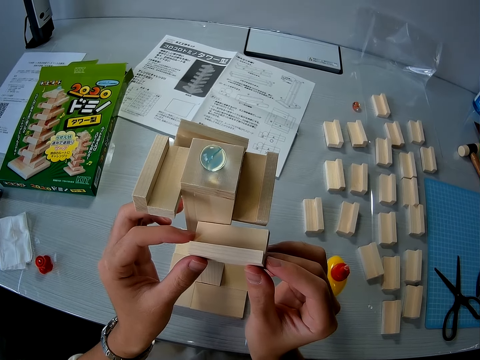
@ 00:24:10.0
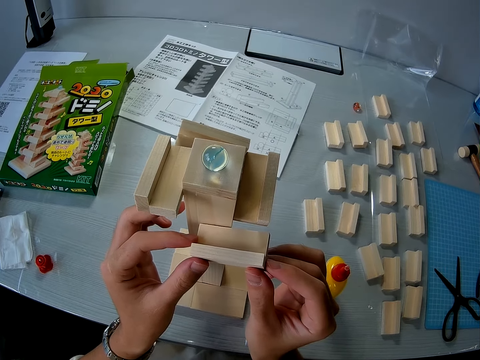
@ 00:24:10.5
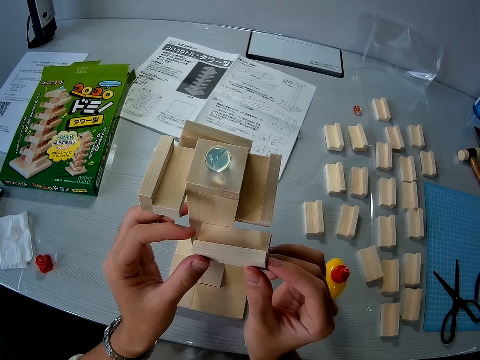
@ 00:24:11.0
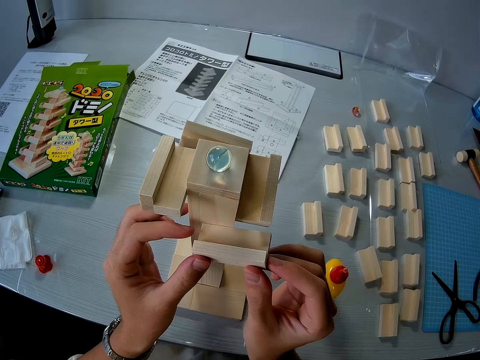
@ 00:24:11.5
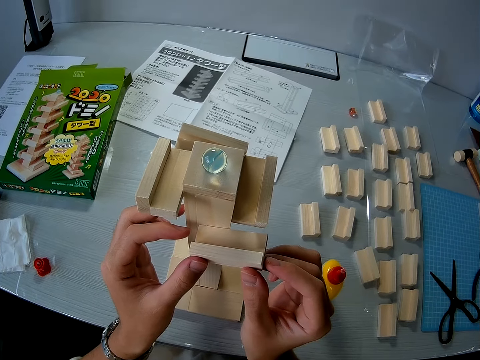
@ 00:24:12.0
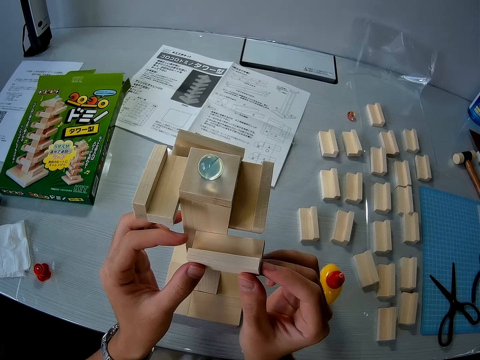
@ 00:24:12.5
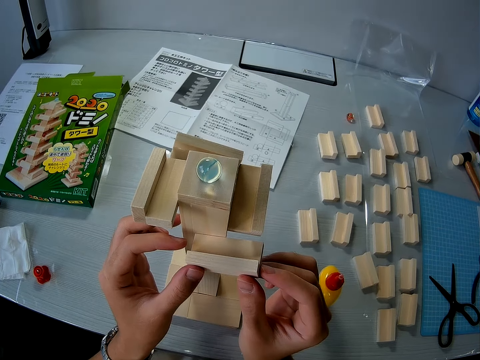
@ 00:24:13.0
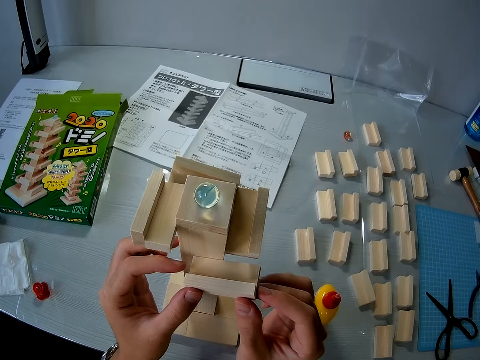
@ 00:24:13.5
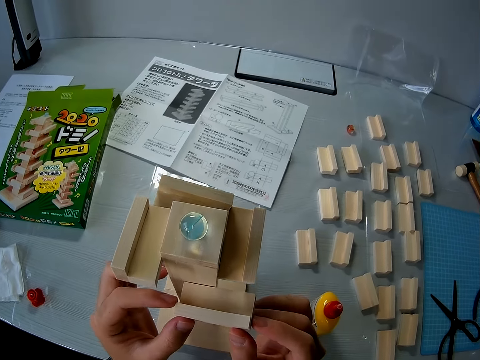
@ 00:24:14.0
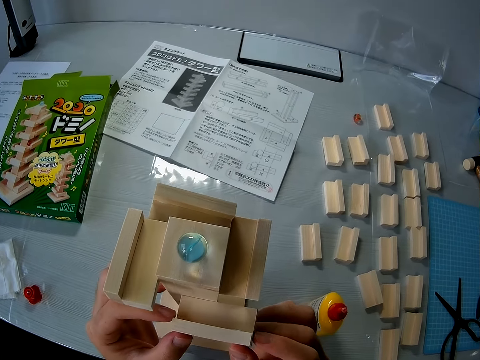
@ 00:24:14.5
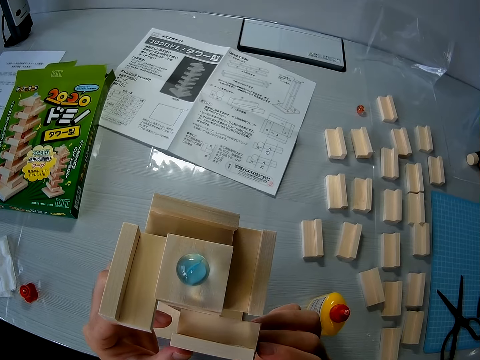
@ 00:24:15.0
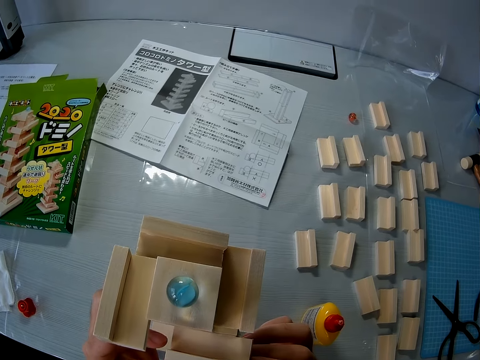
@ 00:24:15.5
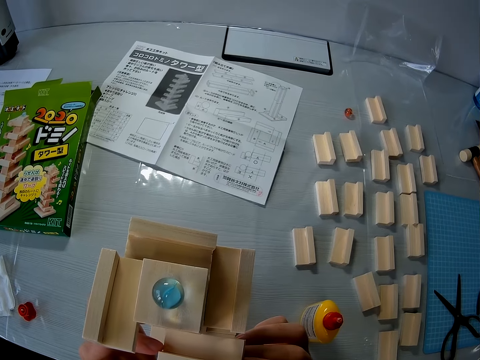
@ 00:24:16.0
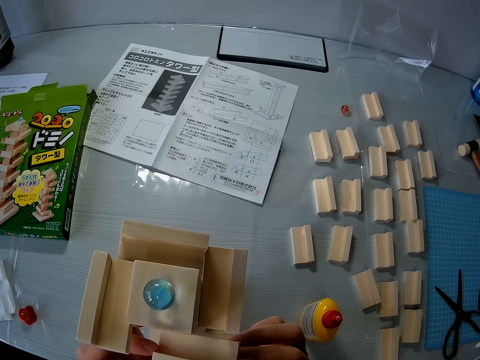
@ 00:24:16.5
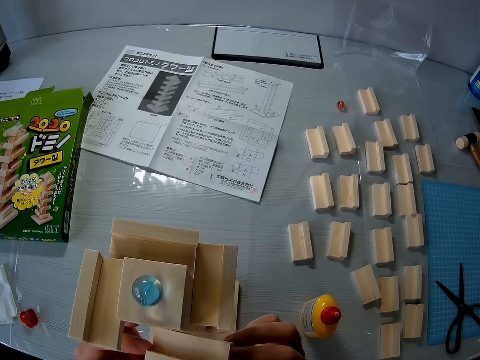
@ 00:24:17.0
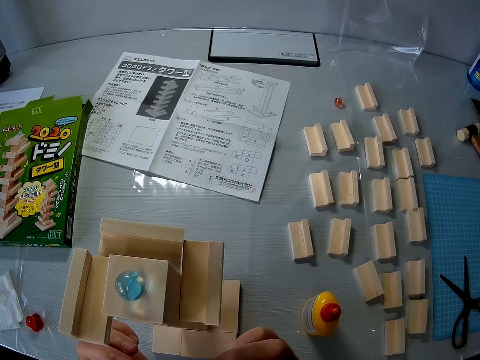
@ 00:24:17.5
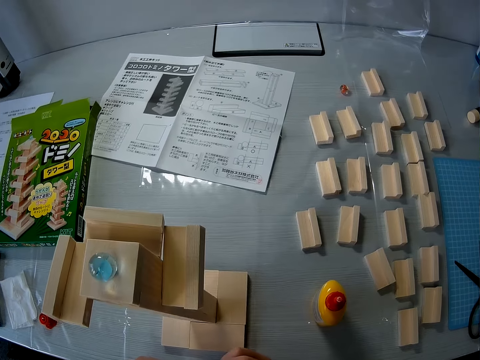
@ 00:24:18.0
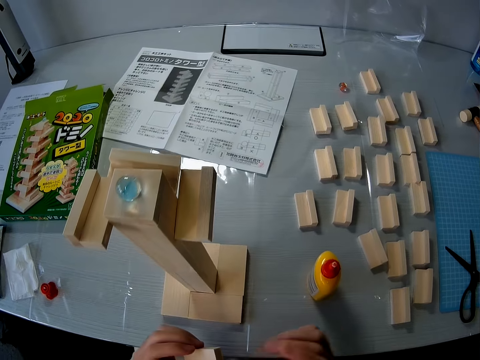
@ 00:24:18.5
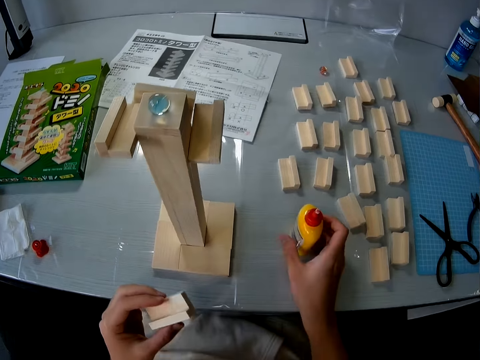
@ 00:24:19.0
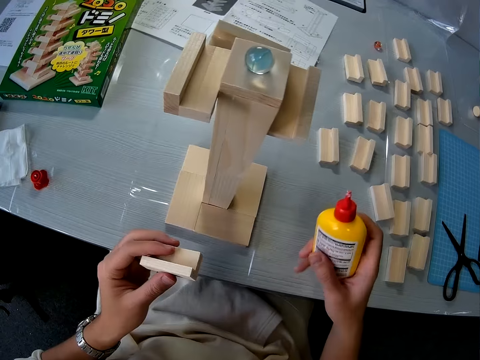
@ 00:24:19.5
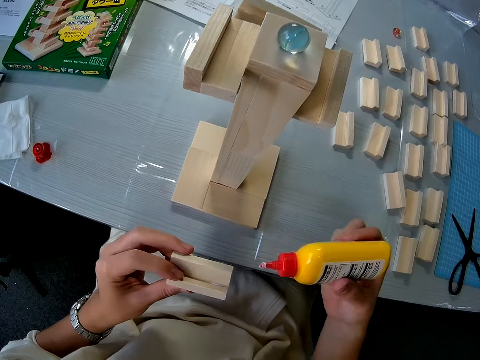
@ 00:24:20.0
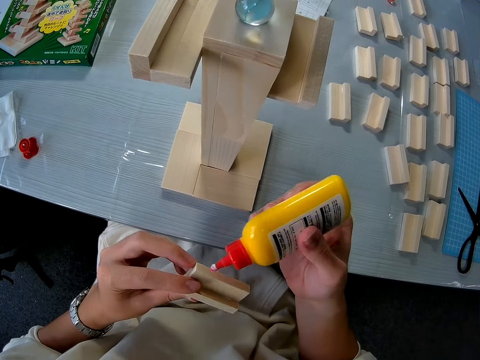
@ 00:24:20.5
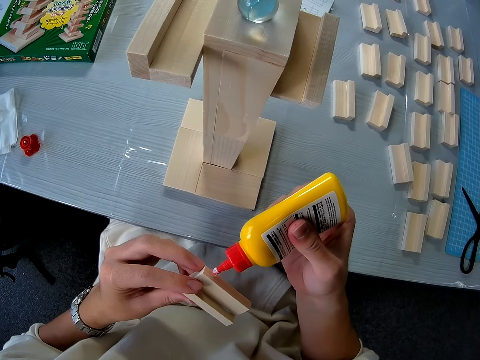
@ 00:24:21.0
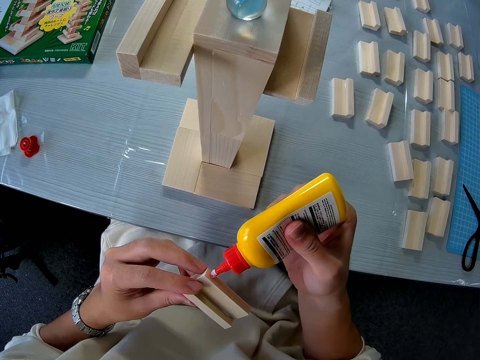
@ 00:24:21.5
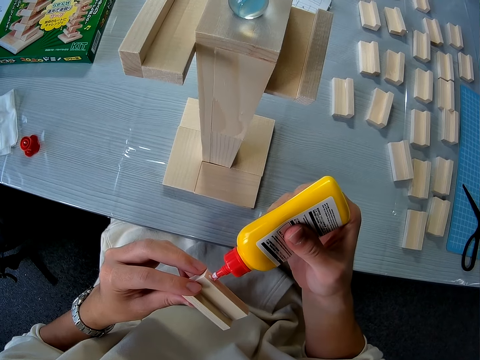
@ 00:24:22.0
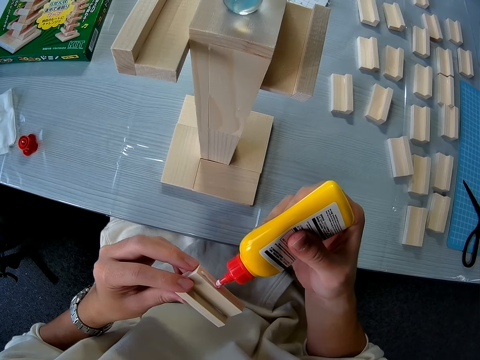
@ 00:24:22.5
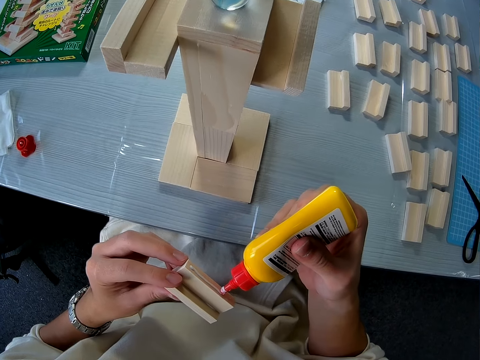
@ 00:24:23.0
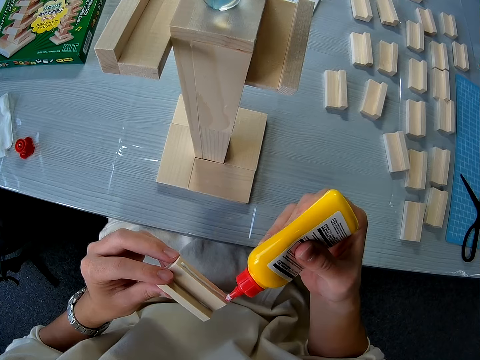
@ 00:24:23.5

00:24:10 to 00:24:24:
The camera wearer looks at the Amaze-N-Marbles and fixes the wood on the Amaze-N-Marbles. She removes the wooden piece in her hands from the wooden mechanical model. She moves backwards. She picks up the glue container on the table with her right hand. She puts glue on the wooden piece in her left hand with the glue container in her right hand.

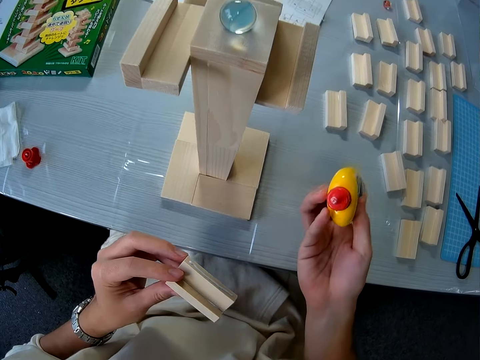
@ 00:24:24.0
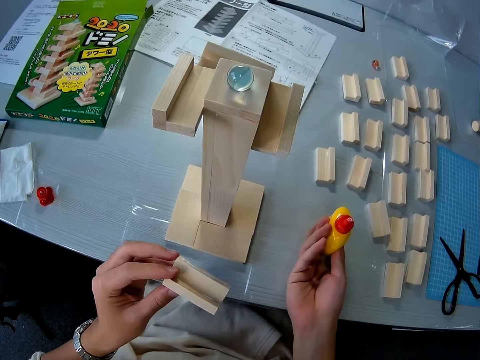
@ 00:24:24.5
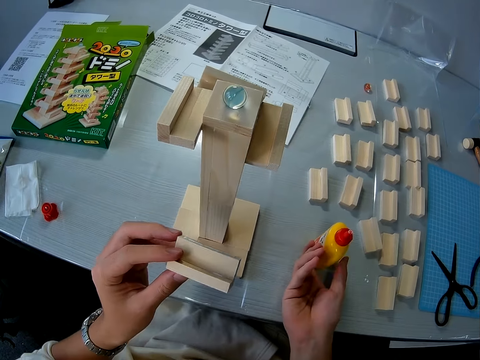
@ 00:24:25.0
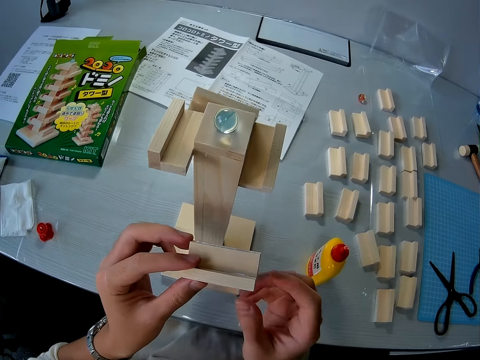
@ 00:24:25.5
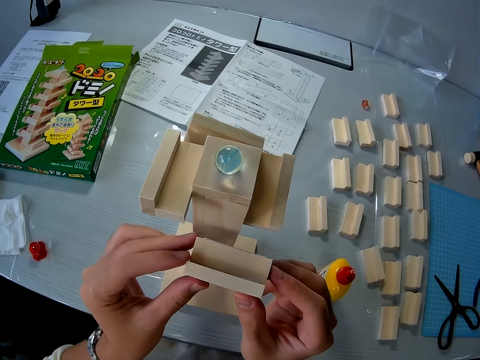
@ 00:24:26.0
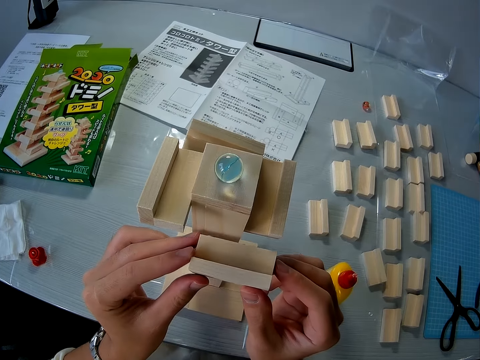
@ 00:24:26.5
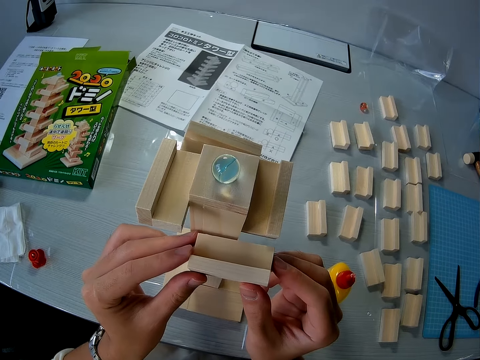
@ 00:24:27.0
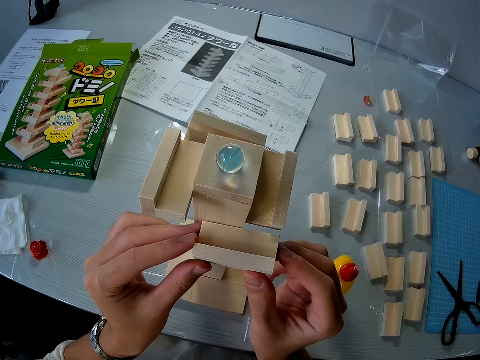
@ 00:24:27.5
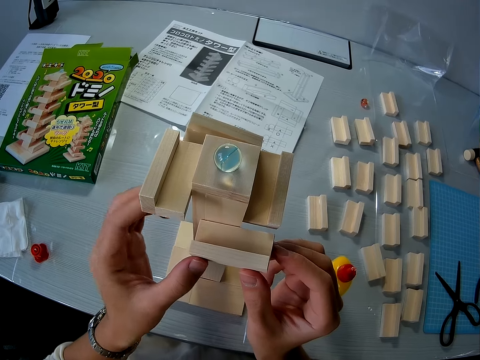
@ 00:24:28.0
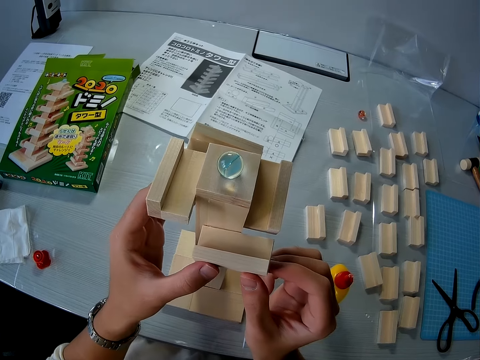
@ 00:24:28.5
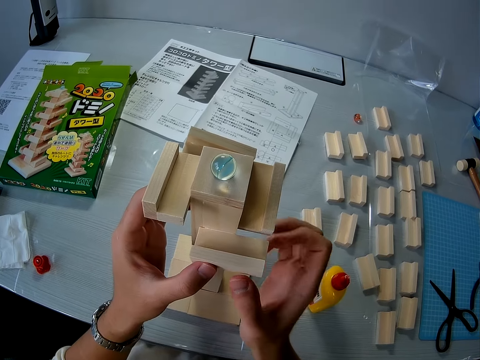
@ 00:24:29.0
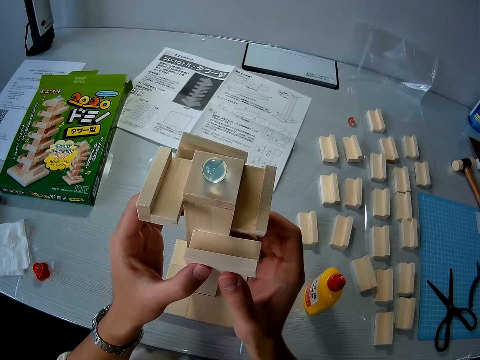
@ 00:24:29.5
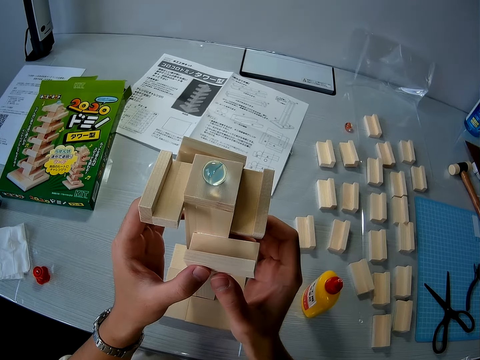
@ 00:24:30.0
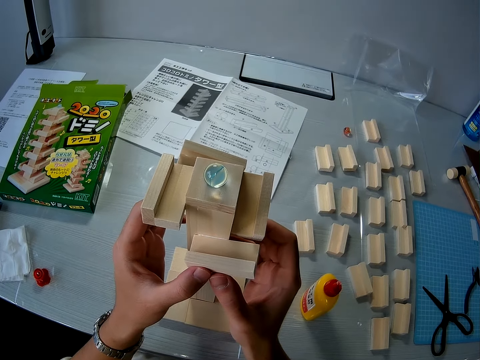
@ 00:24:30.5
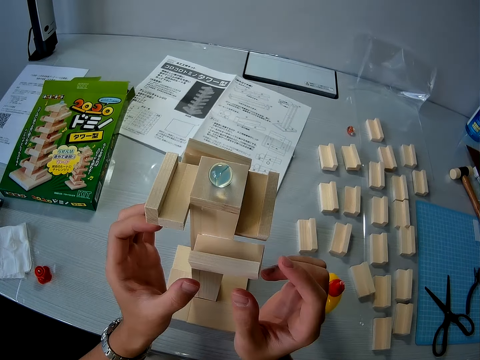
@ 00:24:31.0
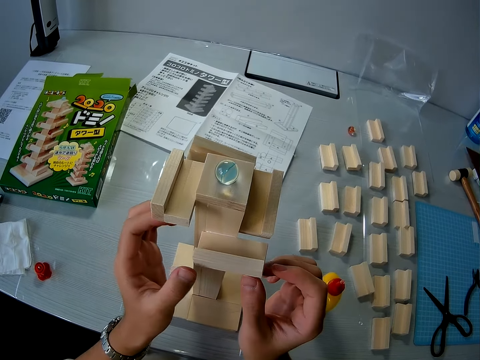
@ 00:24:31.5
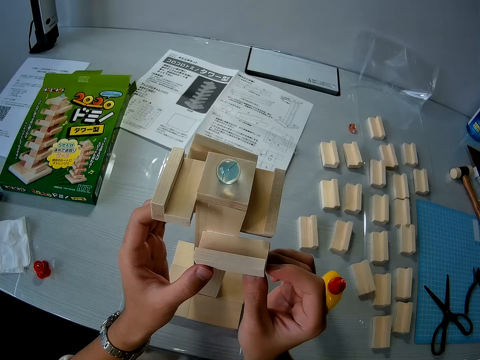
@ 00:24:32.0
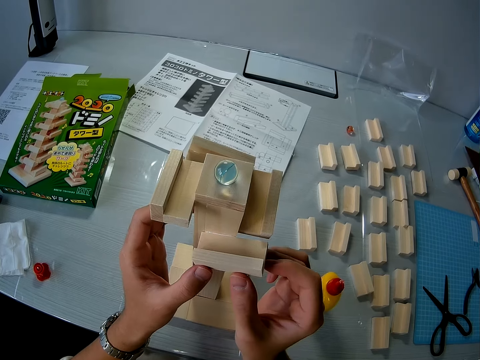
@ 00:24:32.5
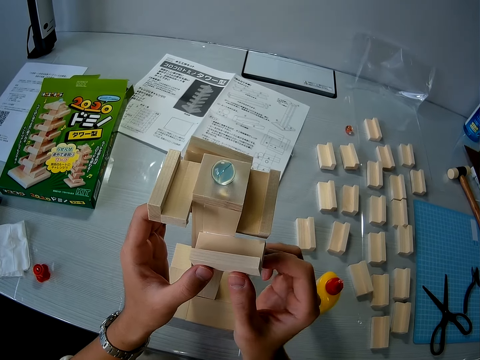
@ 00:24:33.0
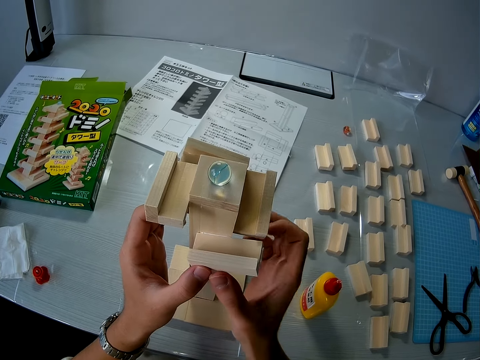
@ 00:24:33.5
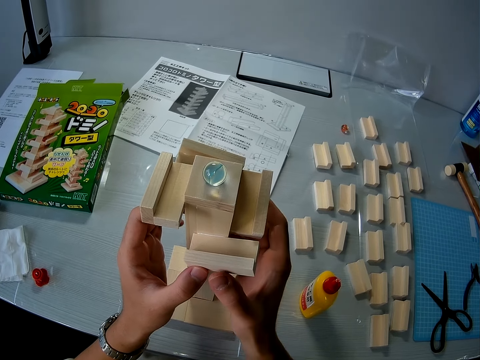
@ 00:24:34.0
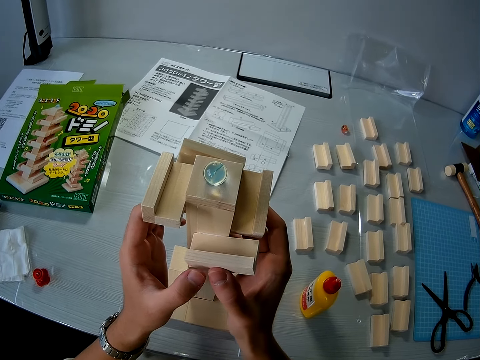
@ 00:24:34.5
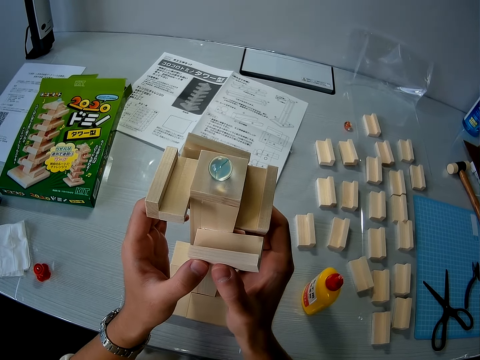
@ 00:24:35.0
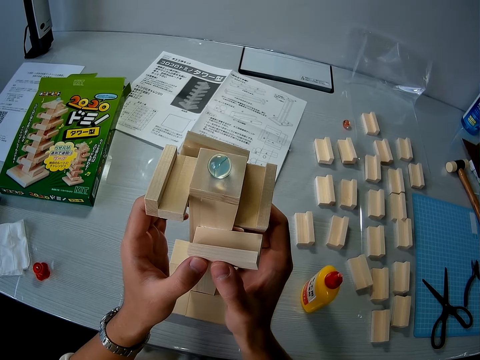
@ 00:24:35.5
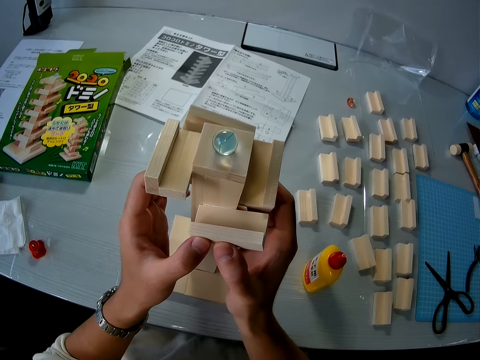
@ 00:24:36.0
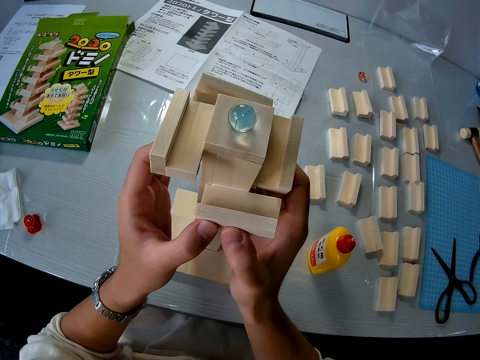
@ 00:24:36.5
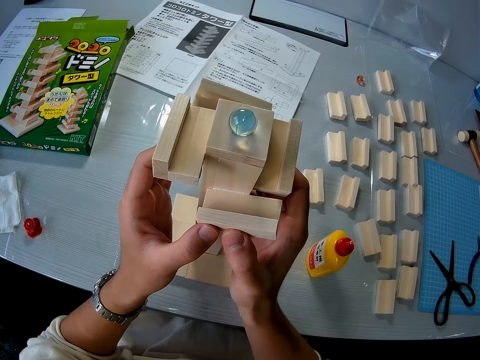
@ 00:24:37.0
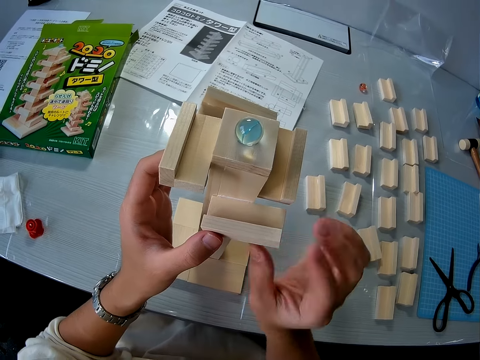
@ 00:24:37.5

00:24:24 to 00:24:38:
The camera wearer puts the glue container in her right hand on the table. She moves the wood towards the Amaze-N-Marbles. She attaches the wooden piece to the wooden mechanical model with both hands. She holds the wooden piece on the wooden mechanical model with both hands.
